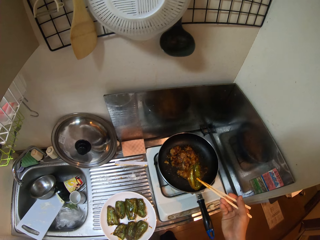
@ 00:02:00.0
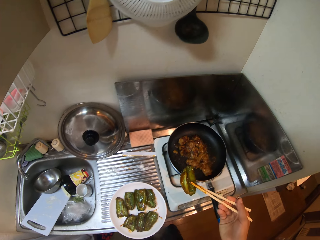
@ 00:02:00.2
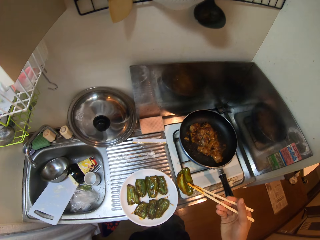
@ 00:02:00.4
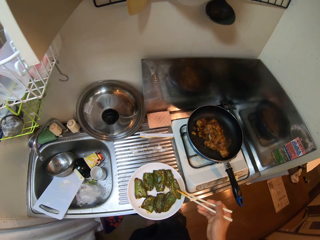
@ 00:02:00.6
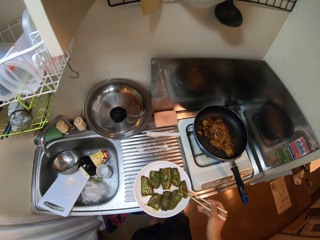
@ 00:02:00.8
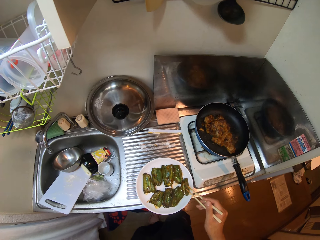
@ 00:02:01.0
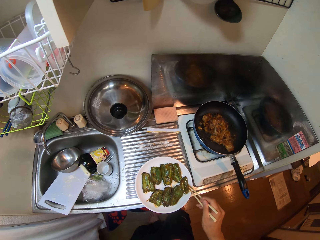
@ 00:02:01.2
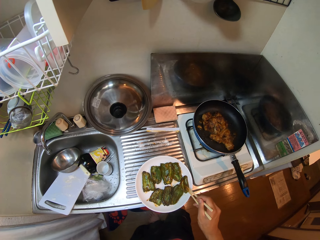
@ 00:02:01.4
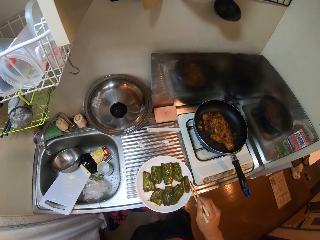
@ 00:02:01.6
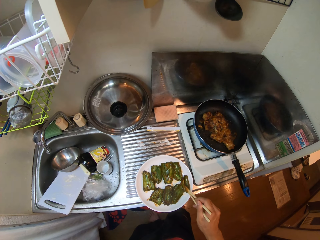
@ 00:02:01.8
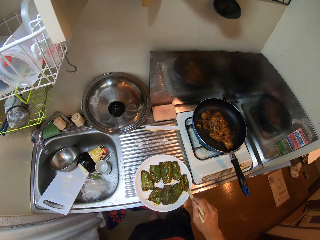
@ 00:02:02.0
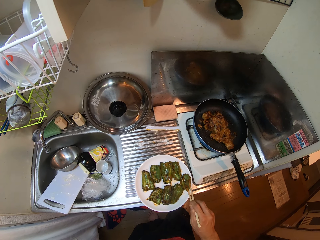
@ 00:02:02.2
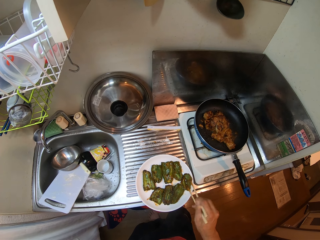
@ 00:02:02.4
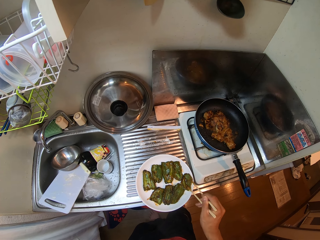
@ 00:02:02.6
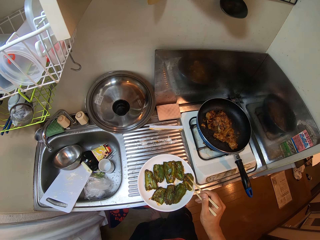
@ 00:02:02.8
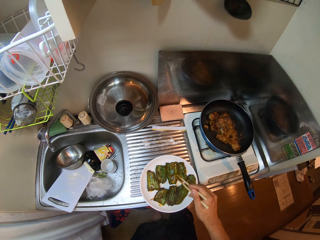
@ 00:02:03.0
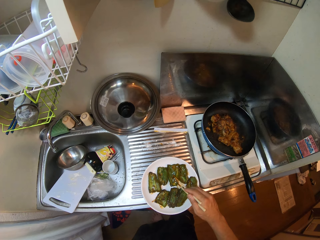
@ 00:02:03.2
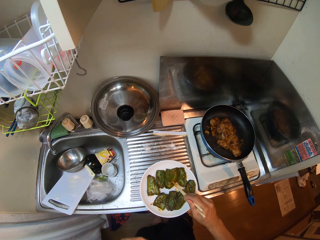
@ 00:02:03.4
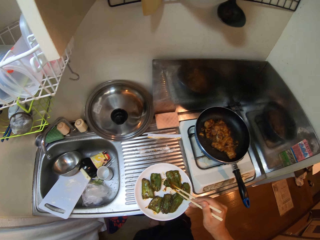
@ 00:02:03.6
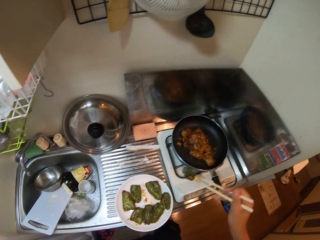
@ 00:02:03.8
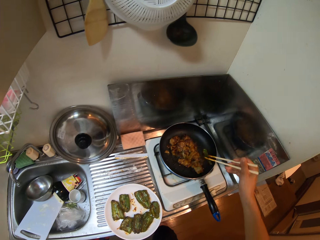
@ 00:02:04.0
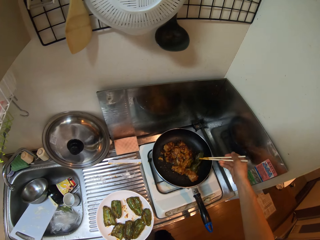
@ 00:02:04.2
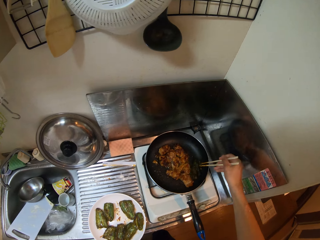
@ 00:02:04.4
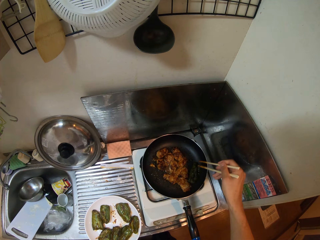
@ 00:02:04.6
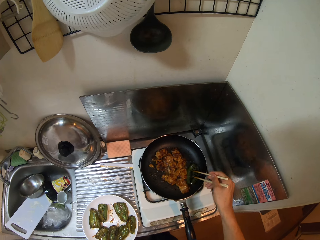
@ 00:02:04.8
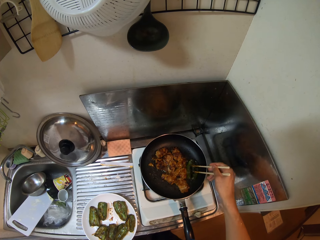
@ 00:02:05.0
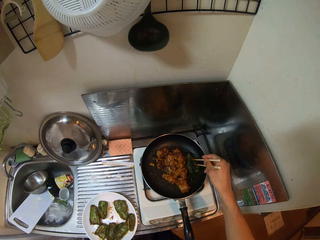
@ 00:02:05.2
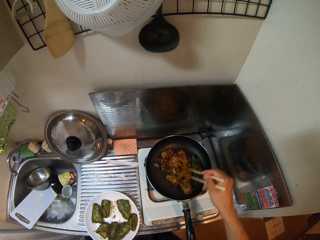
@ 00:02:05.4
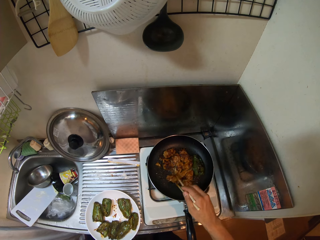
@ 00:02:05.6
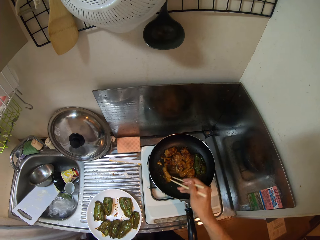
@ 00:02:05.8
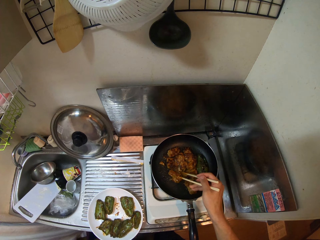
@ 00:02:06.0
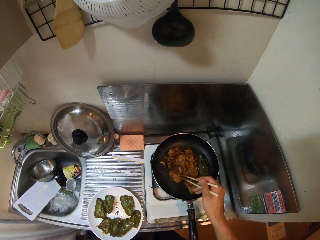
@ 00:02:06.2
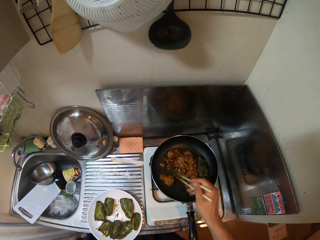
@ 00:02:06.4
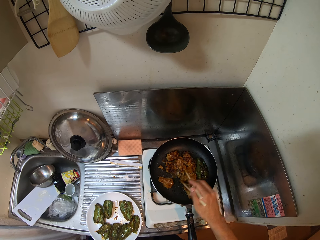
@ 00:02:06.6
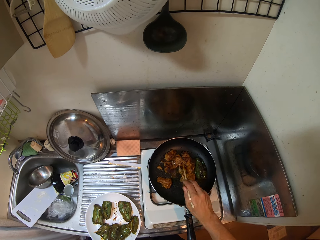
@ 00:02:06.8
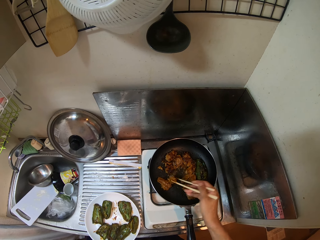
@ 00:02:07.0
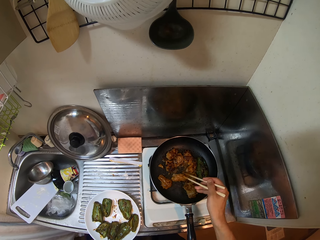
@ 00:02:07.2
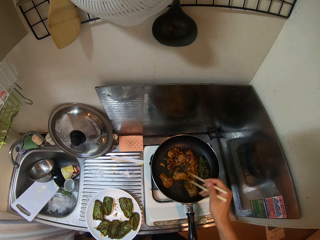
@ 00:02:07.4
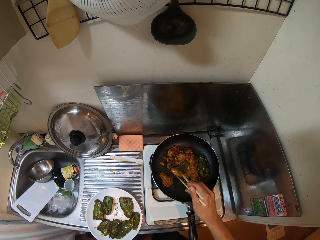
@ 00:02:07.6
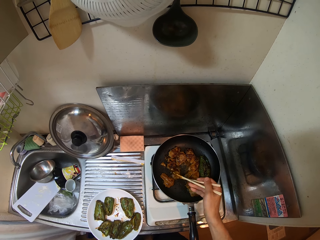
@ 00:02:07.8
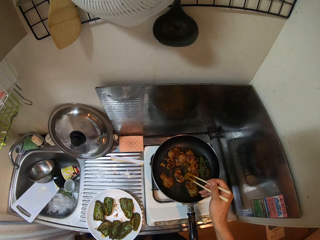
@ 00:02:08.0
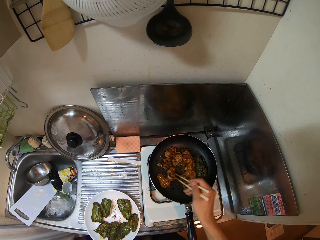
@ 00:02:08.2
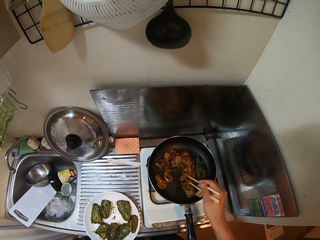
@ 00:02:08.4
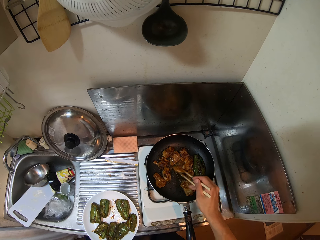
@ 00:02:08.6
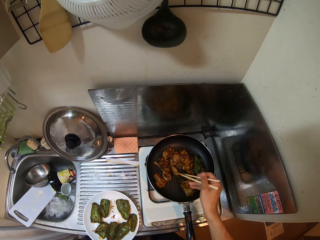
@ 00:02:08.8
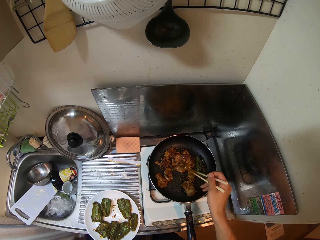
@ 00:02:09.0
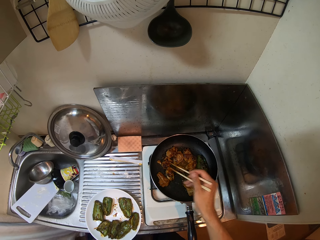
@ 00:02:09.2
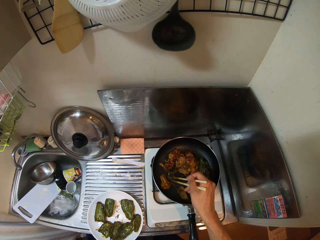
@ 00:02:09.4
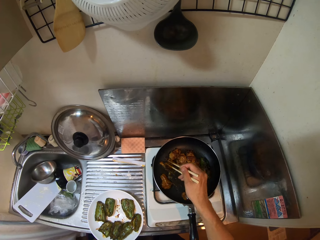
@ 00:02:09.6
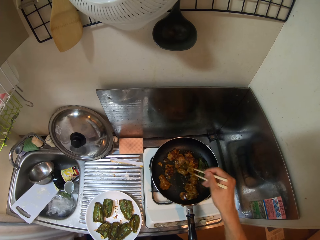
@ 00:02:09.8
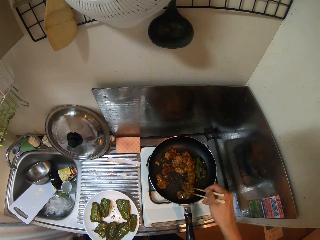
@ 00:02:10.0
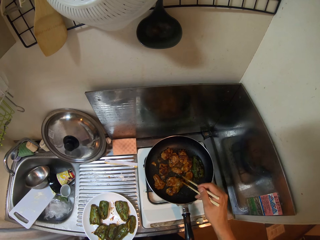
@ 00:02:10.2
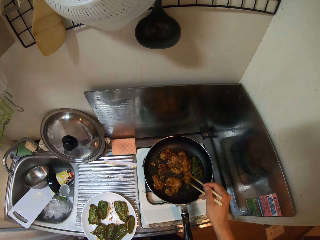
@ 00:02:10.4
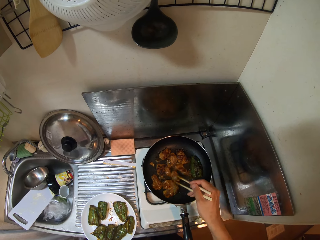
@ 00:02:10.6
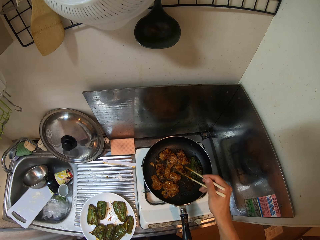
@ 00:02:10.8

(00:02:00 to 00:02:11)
The camera wearer drops the piece of vegetable in the plate on the sink countertop with the chopsticks. He picks a piece of vegetable from the plate with the chopsticks in his right hand. He drops the piece of vegetable inside the frying pan with the chopsticks in his right hand. He fries the meat. He adjusts pieces of meat in the frying pan with the chopsticks in his right hand.

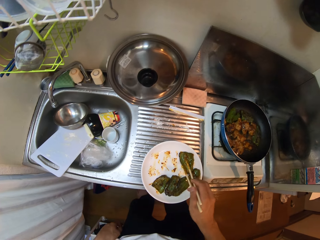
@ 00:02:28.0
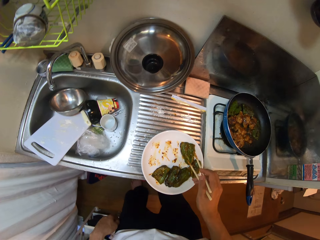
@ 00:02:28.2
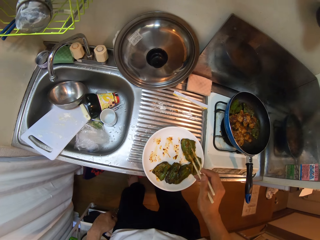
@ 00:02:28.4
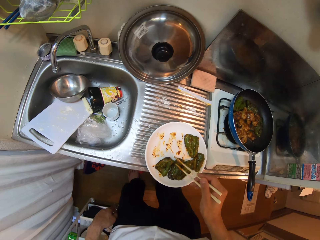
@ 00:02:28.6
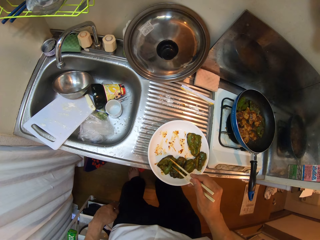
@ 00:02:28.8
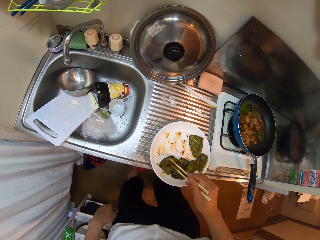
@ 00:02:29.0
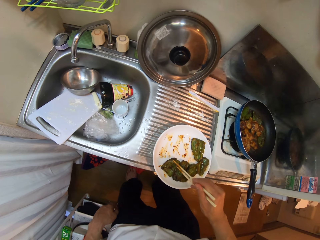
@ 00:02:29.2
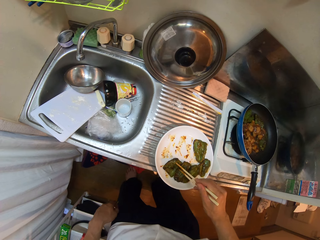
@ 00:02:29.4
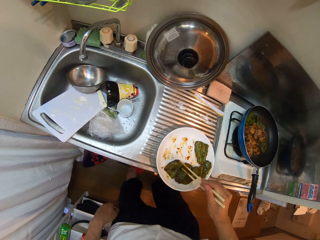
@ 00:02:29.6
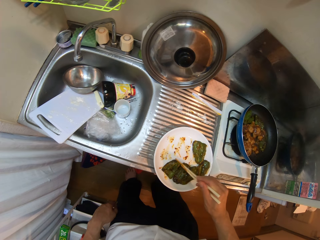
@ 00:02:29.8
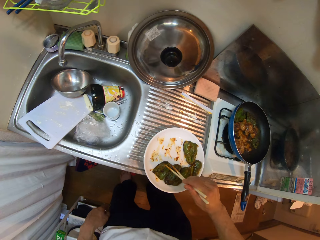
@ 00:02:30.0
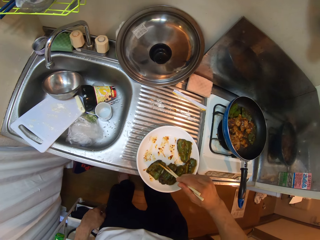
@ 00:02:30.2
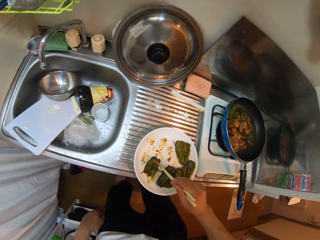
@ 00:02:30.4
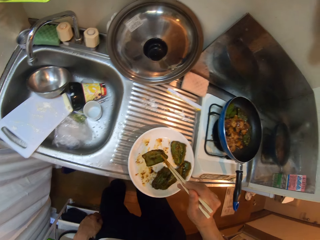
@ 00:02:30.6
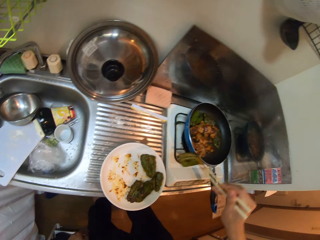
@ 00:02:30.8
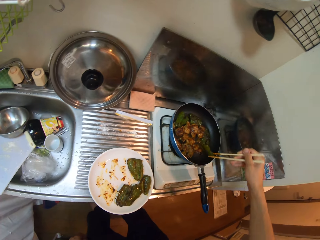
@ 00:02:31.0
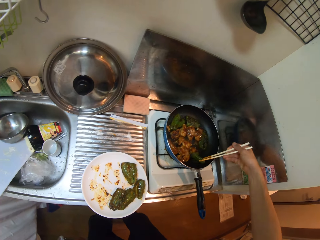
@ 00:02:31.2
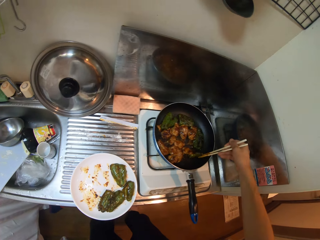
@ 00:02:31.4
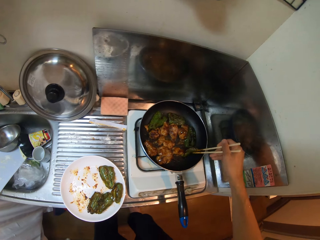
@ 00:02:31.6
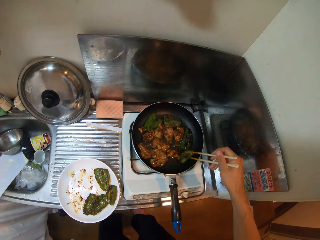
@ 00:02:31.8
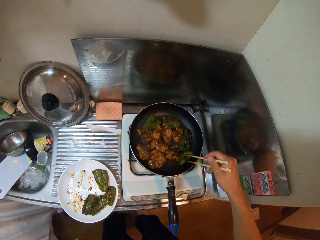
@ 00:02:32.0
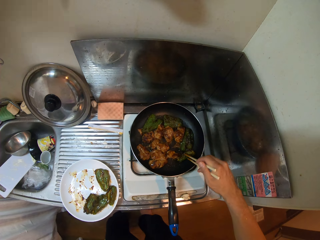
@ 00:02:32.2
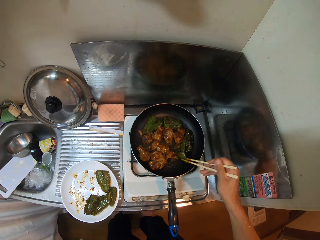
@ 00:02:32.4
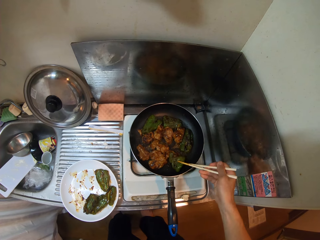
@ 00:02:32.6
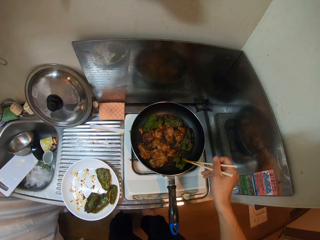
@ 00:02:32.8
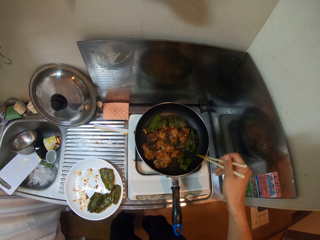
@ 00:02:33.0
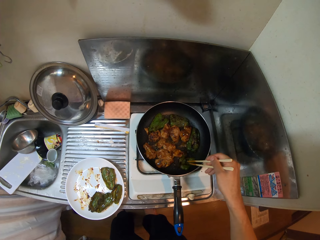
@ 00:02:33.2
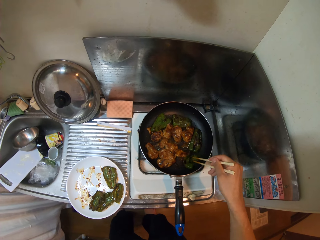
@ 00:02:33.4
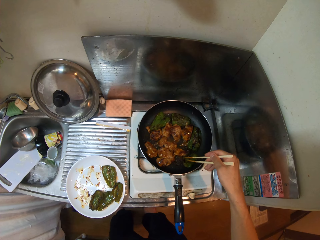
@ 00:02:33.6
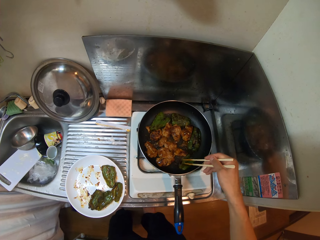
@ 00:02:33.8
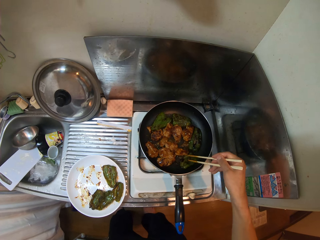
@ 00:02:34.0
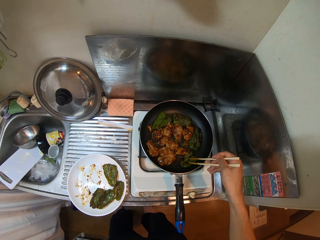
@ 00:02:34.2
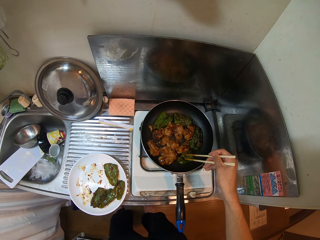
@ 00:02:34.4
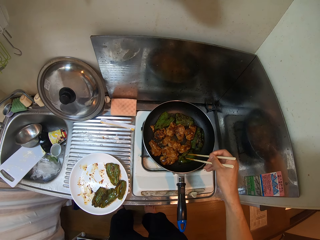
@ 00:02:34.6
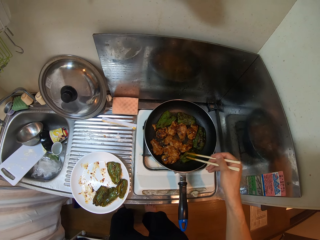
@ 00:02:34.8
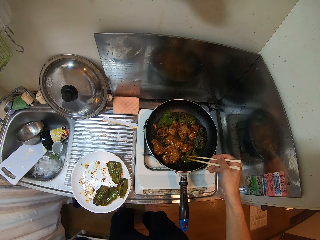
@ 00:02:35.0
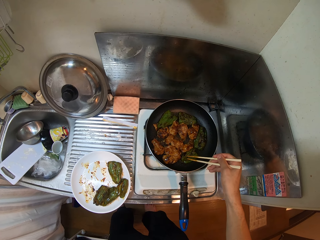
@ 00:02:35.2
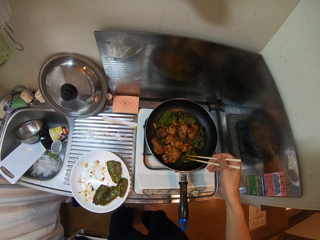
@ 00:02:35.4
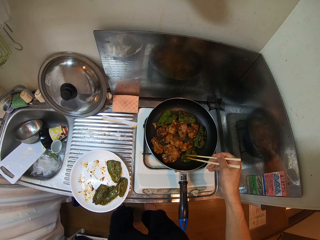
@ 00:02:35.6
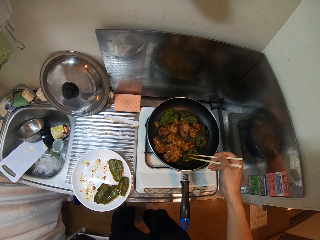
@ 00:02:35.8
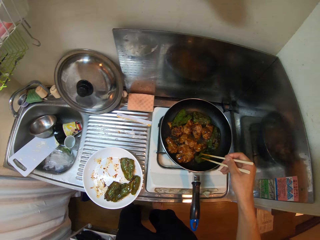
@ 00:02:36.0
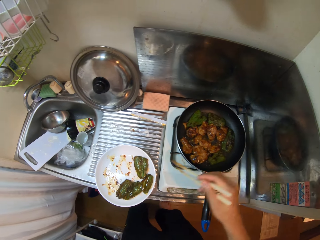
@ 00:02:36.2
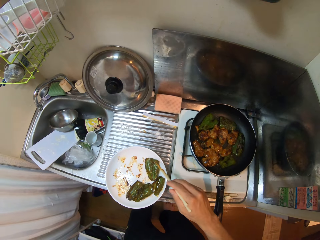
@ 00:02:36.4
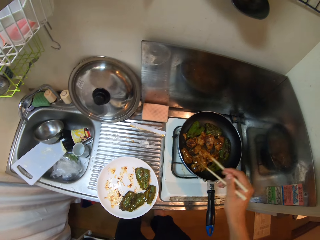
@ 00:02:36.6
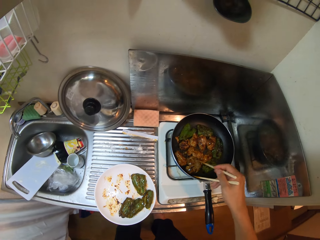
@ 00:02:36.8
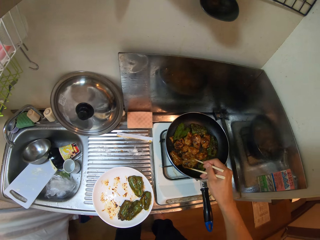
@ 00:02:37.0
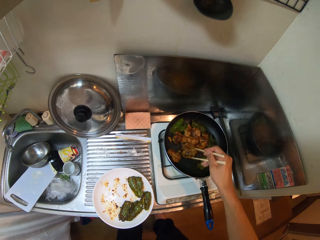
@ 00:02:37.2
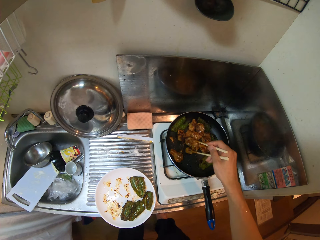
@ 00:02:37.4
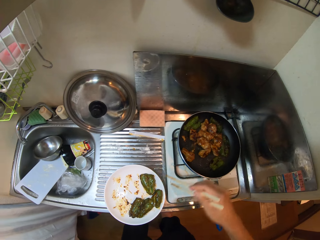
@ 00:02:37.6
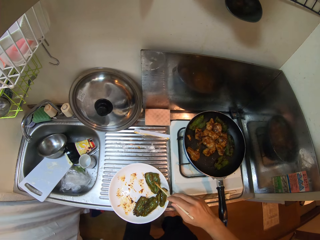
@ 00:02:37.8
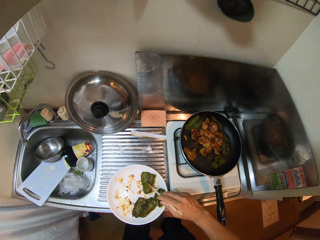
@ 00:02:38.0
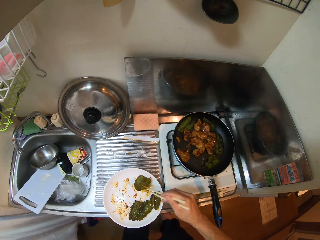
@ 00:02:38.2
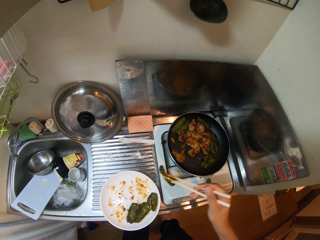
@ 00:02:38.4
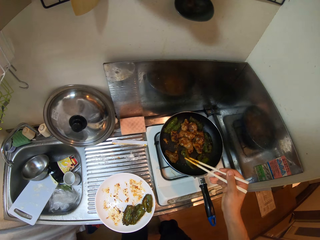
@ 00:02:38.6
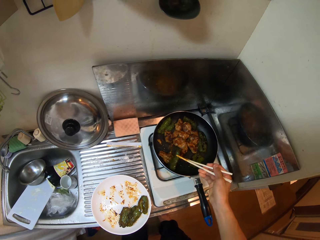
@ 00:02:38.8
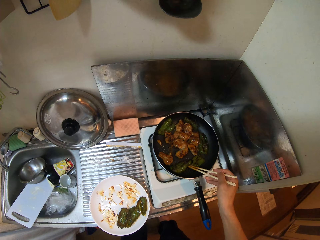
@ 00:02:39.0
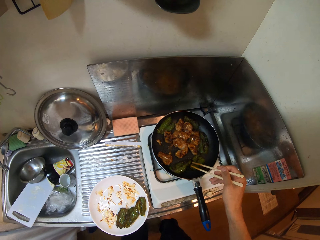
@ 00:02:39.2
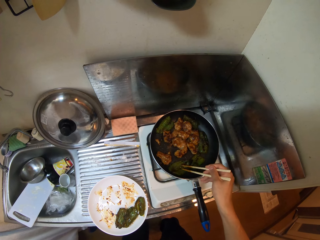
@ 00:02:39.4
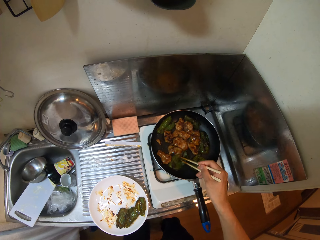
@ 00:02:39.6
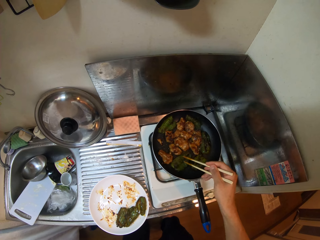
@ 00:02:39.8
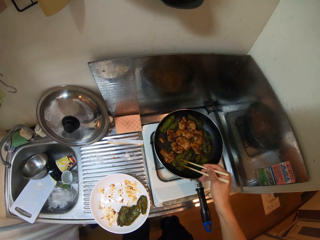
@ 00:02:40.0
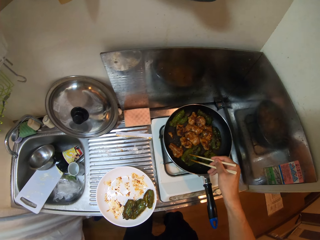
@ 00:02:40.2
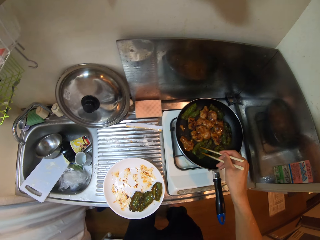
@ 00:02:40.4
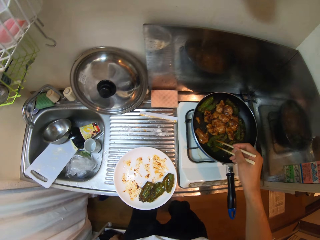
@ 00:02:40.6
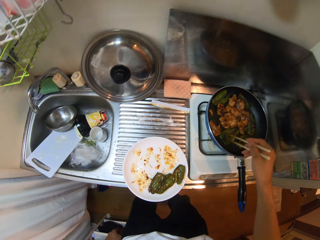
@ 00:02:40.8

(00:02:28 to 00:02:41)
The camera wearer picks a piece of vegetable from the plate with the chopsticks in his right hand. He drops the piece of vegetable inside the frying pan with the chopsticks in his right hand. He adjusts the piece of vegetable in the frying pan with the chopsticks in his right hand. He extends the meat in the frying pan with the chopsticks. He adjusts the pieces of meat in the frying pan with the chopsticks in his right hand. He picks a piece of vegetable from the plate with the chopsticks in his right hand. He drops the piece of vegetable inside the frying pan with the chopsticks in his right hand. He adjusts the piece of vegetable in the frying pan with the chopsticks in his right hand.
